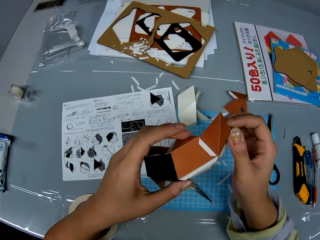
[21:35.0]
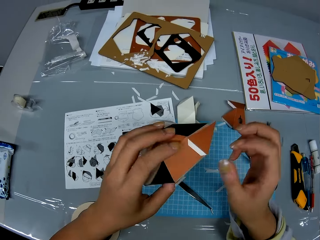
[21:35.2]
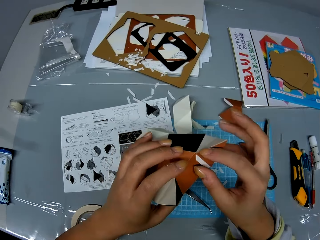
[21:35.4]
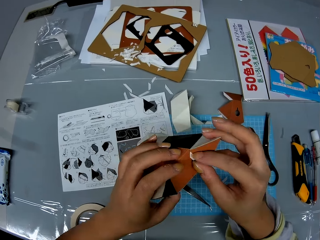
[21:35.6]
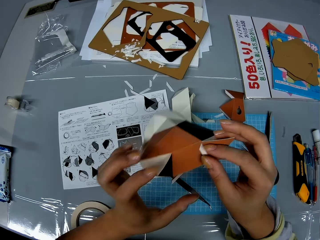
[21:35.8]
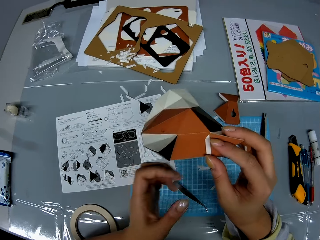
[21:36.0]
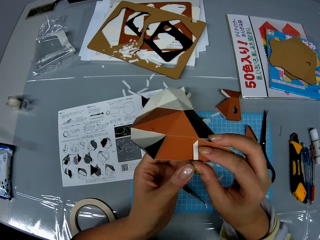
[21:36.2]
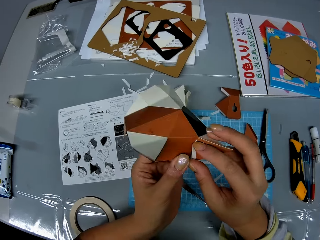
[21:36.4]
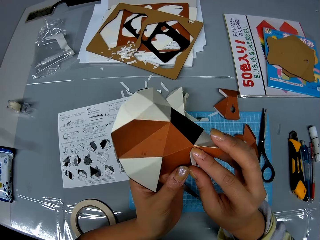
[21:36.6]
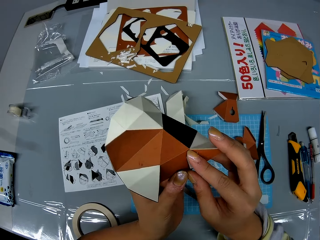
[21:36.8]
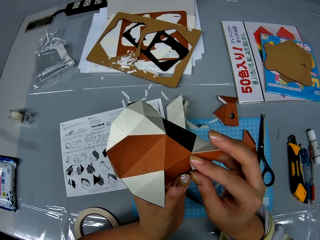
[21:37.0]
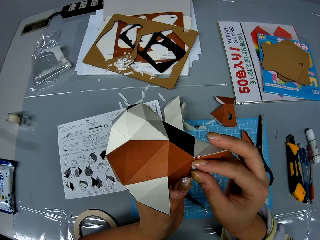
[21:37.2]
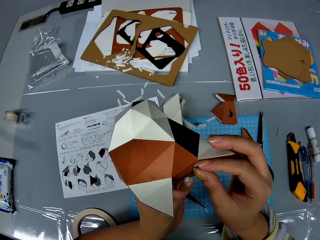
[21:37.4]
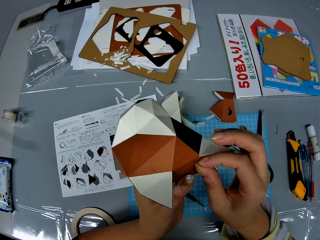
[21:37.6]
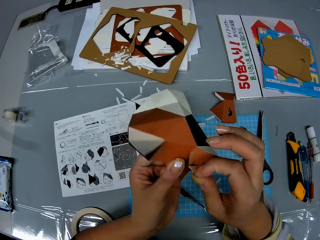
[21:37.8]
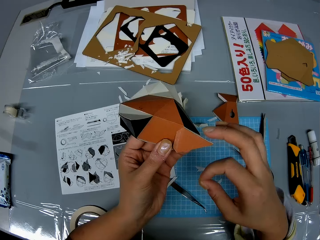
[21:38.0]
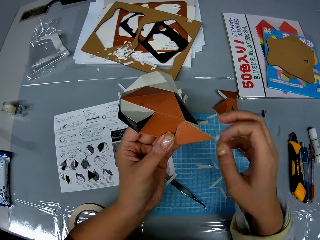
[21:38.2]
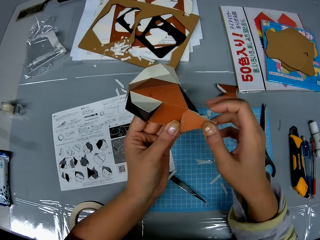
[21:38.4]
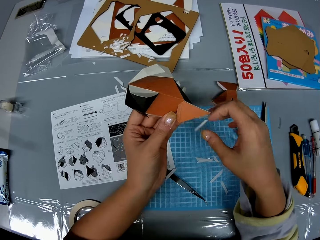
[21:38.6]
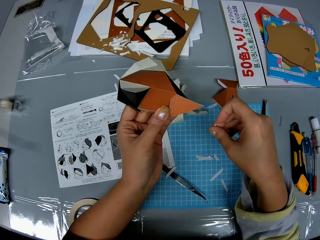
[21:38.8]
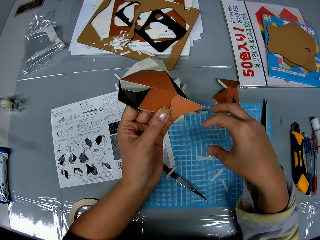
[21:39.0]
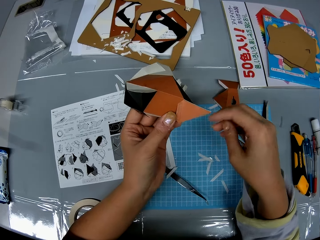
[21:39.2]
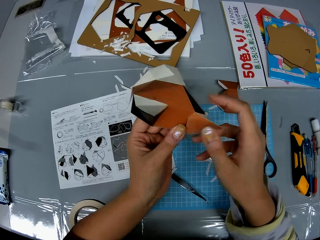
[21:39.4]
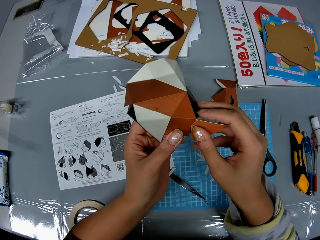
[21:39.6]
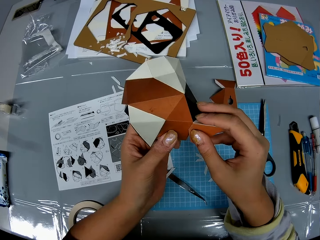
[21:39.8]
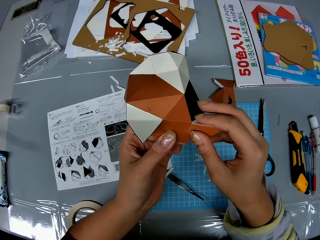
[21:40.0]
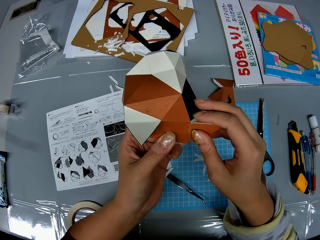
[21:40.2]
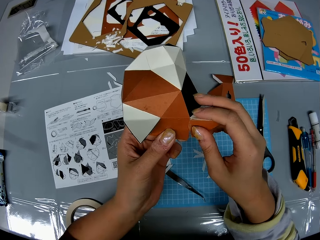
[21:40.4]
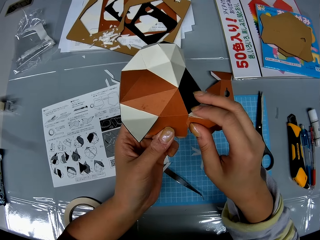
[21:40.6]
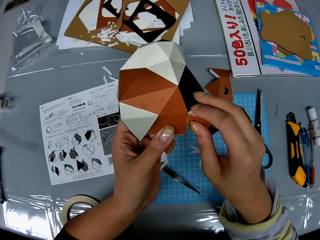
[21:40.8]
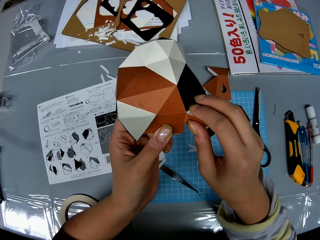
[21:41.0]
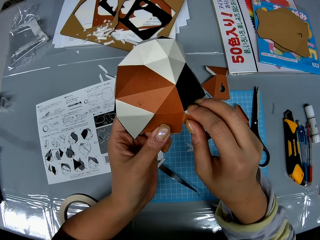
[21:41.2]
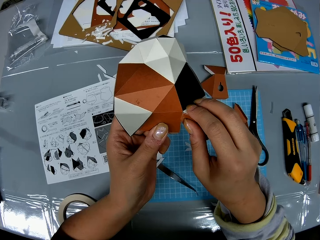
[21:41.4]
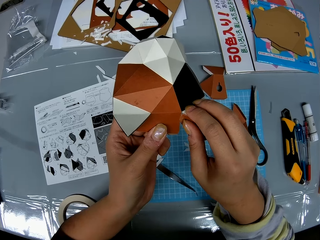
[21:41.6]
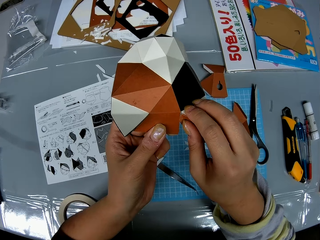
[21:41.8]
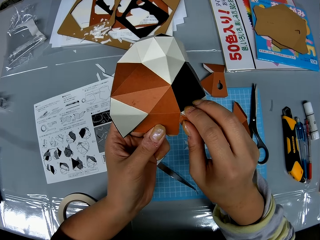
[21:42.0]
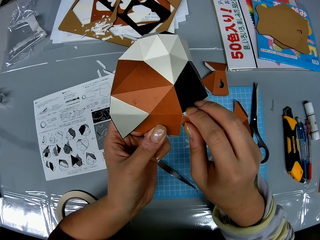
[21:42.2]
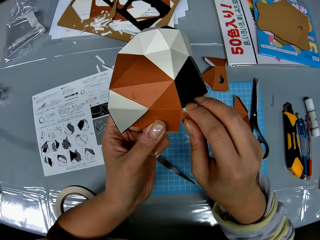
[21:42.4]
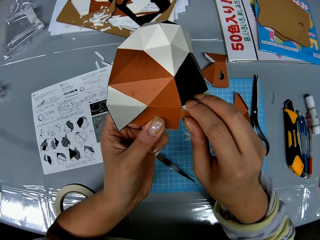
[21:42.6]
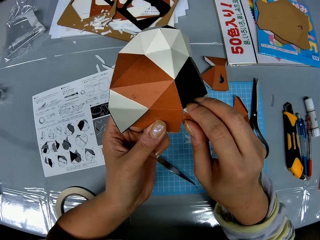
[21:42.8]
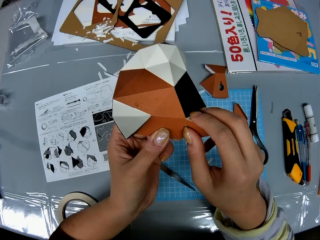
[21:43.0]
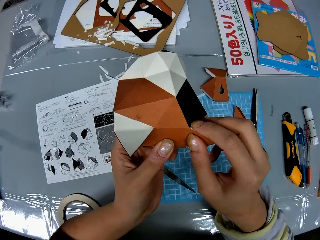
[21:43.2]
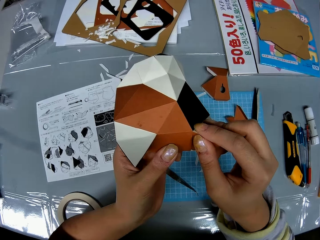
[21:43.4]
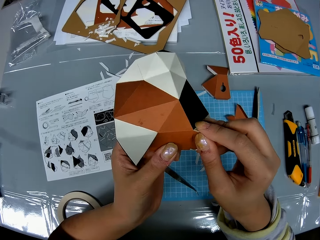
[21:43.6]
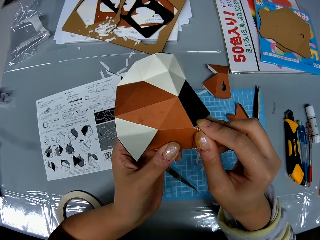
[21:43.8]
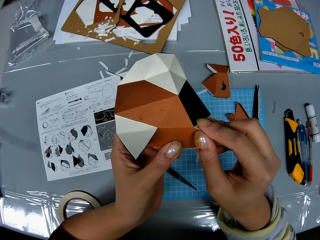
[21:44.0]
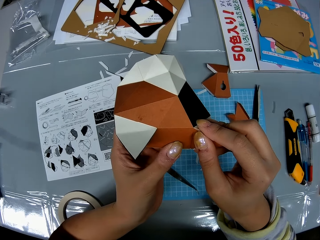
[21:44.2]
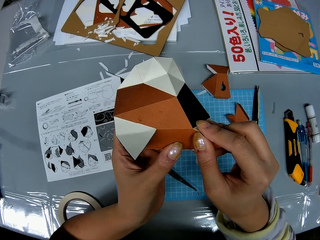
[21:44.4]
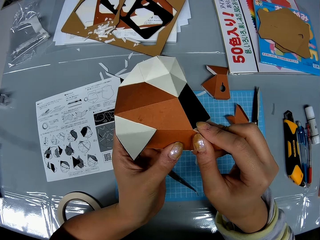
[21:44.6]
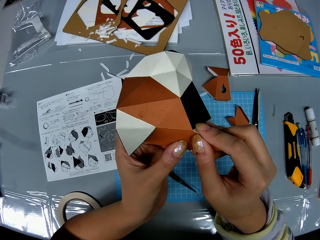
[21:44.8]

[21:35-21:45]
The camera wearer removes an adhesive tear off strip from the craft paper. They drop the adhesive tear off strip on the table. They fix the craft paper onto the shaped craft paper.

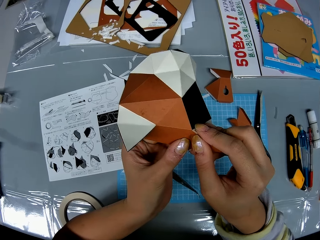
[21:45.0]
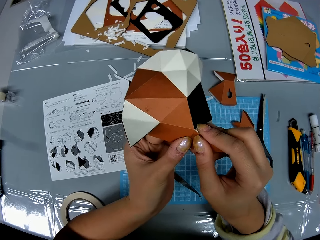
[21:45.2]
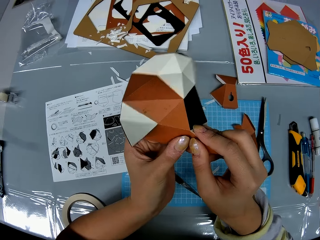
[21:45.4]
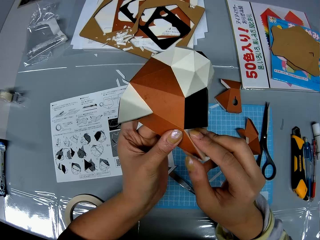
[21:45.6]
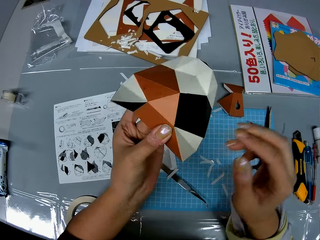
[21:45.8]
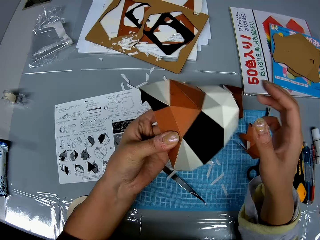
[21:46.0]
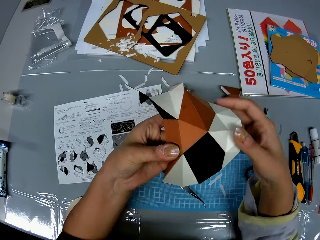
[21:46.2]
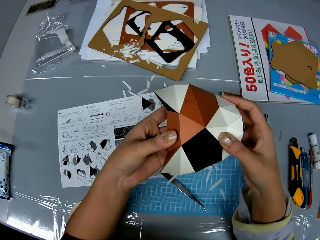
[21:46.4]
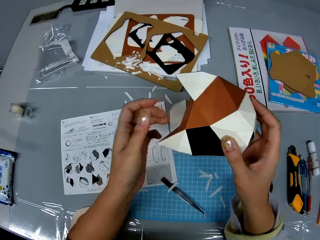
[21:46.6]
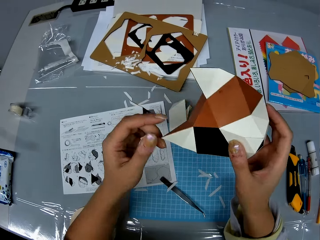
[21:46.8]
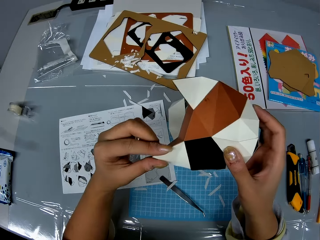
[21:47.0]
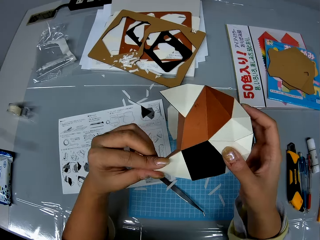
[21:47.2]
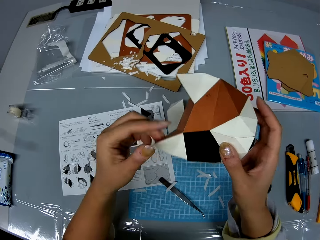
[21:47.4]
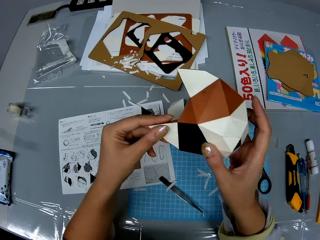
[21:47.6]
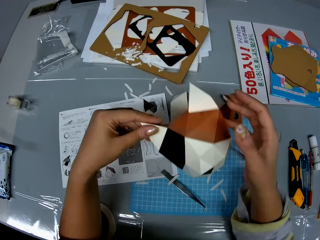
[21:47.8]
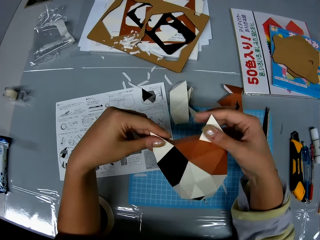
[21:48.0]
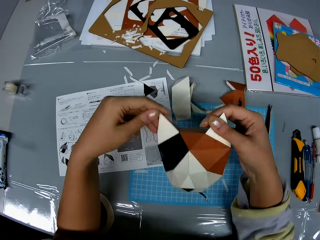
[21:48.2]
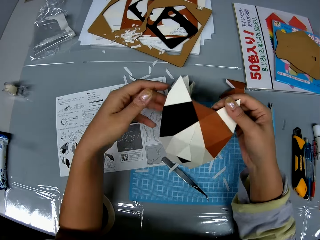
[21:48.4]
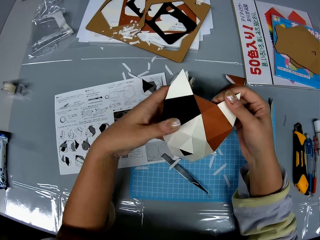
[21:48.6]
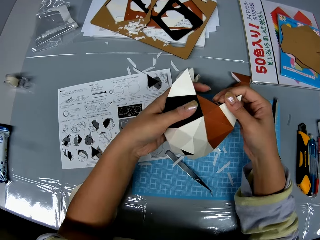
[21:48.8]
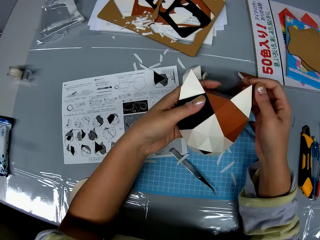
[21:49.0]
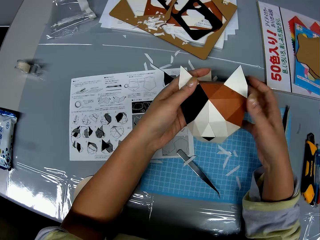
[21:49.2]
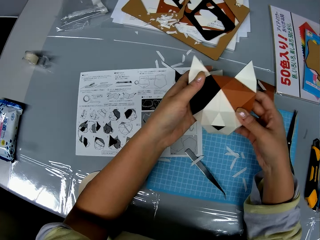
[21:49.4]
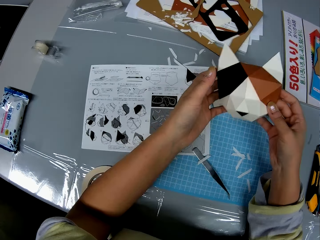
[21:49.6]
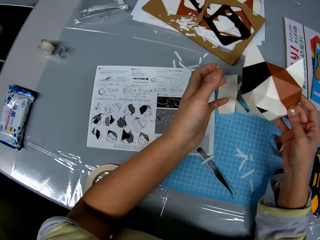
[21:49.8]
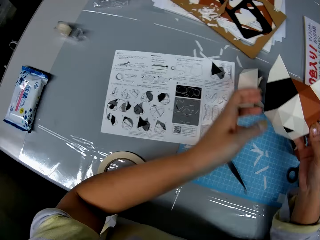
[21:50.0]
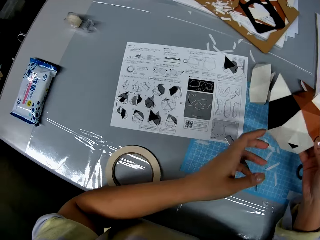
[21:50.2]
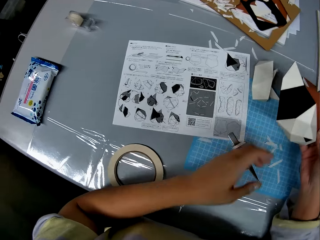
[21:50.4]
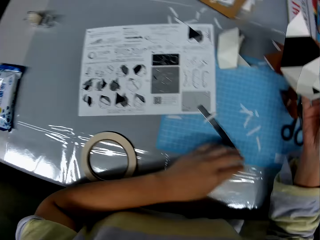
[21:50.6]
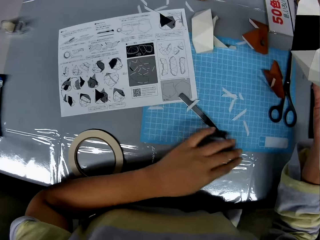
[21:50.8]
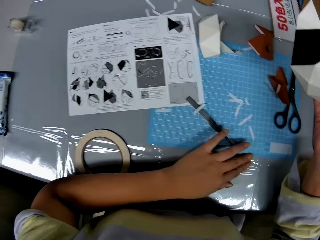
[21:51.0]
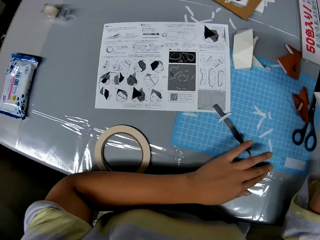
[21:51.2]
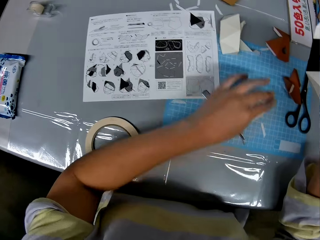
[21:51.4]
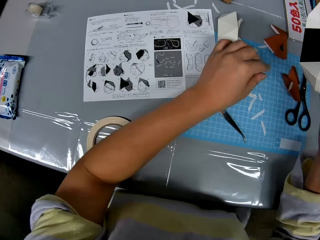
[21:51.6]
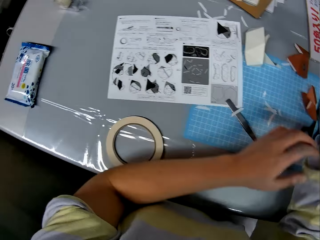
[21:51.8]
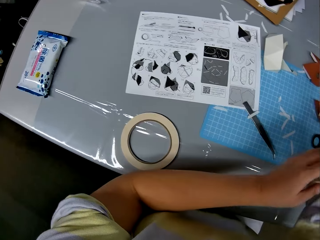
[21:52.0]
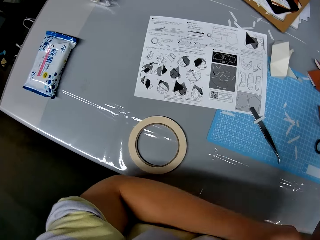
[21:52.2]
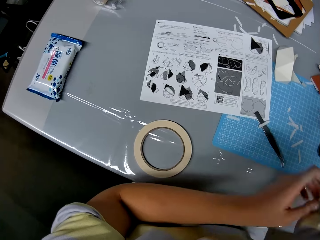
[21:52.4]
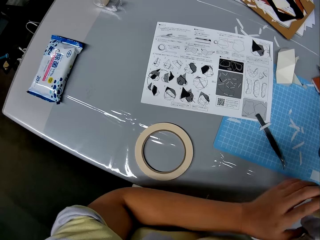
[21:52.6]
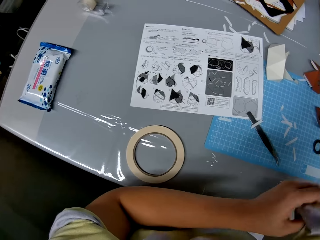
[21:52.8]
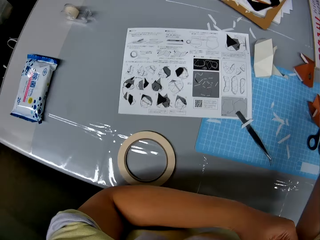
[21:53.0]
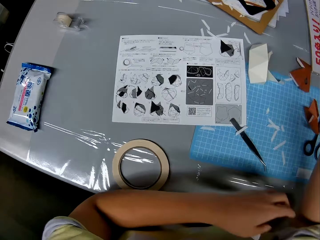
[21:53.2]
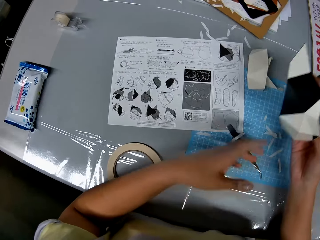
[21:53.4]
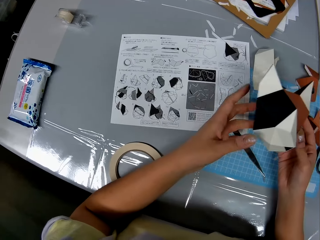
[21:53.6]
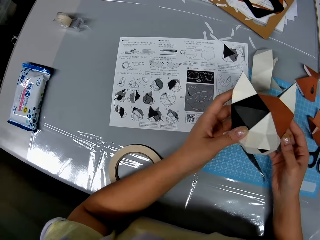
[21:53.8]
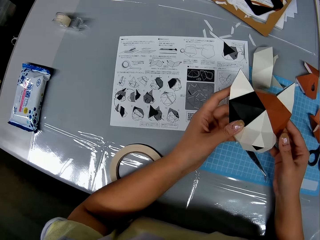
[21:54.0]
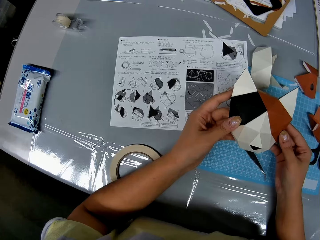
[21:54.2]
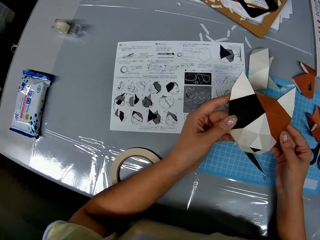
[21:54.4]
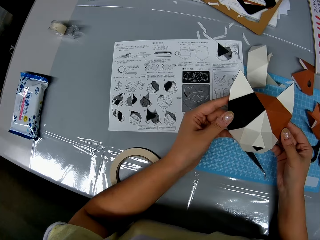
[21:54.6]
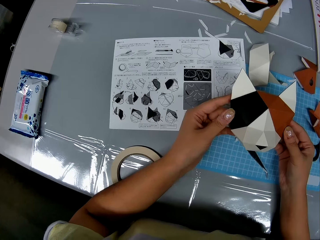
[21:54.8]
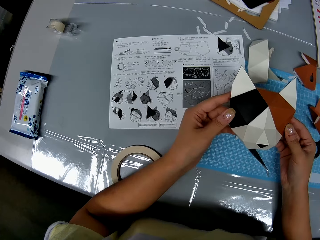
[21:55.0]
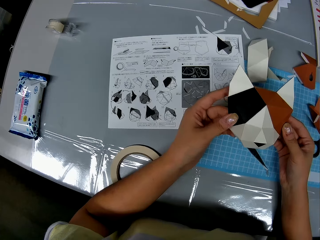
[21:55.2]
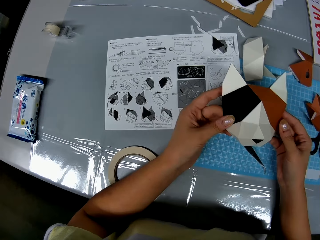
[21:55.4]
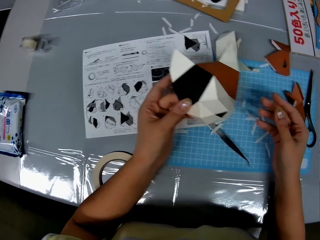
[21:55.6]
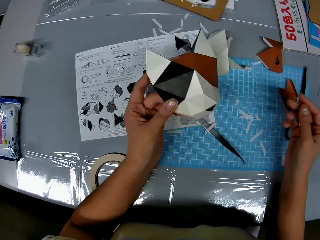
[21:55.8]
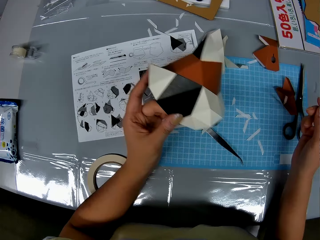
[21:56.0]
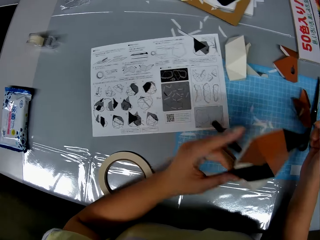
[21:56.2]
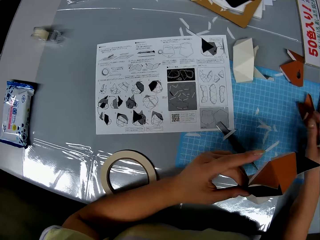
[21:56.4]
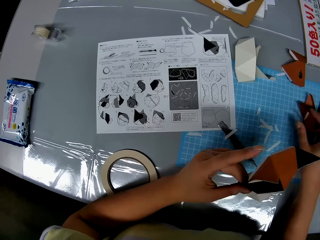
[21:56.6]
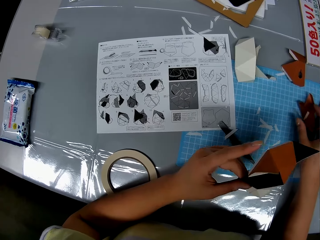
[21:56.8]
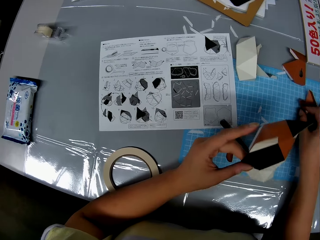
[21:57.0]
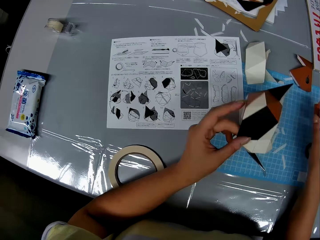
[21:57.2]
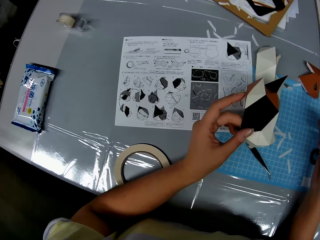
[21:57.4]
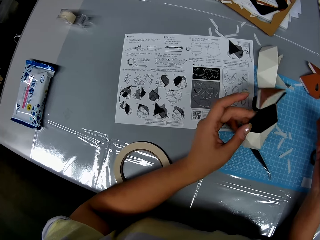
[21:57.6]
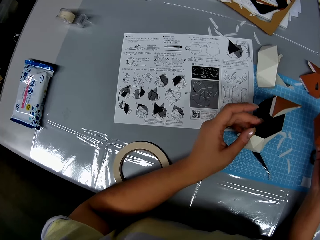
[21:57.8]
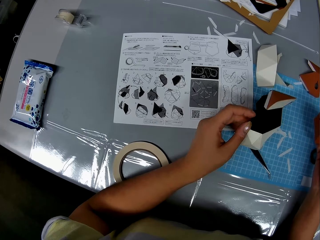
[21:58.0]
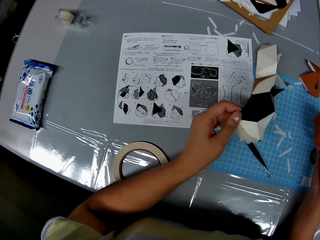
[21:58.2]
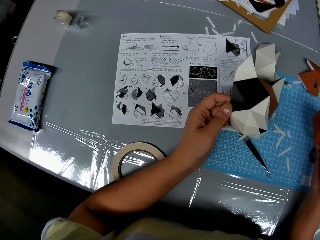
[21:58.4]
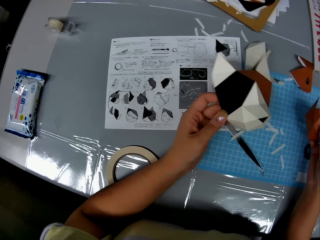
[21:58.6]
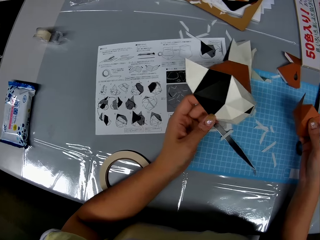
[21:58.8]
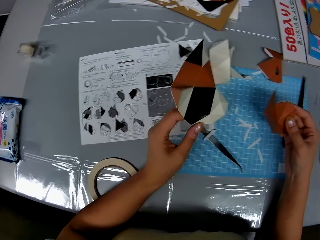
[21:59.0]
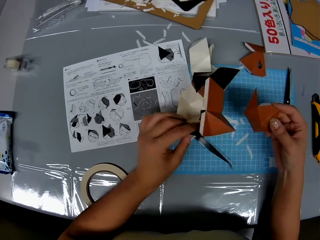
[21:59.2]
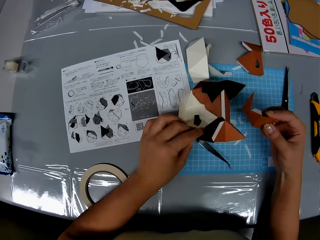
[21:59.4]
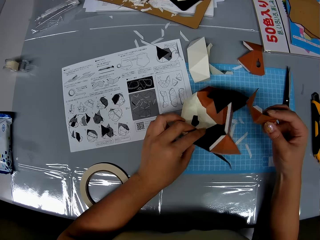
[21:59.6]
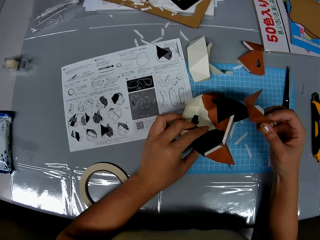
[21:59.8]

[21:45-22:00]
The camera wearer checks the shaped craft paper or manila paper structure. She turns the manila paper structure. She touches the table with her left hand. She rolls her right sleeve up. She folds the sweater. She checks the shaped craft paper. She picks up a craft paper from the table.
